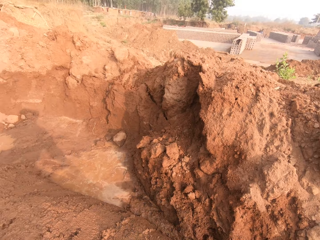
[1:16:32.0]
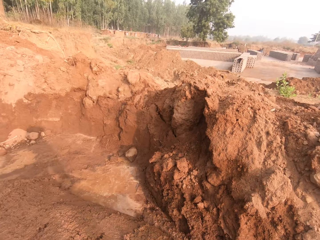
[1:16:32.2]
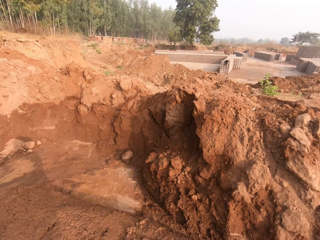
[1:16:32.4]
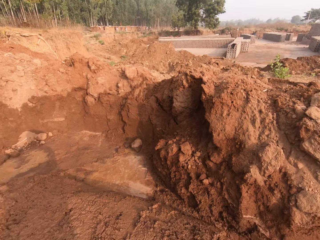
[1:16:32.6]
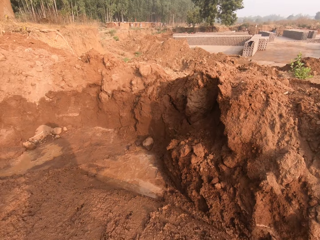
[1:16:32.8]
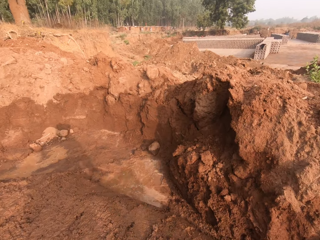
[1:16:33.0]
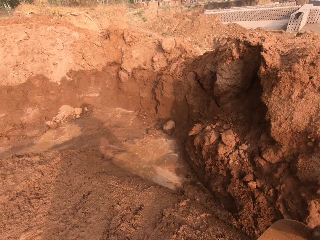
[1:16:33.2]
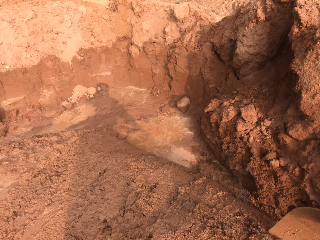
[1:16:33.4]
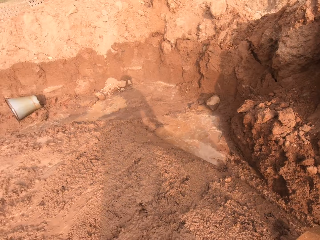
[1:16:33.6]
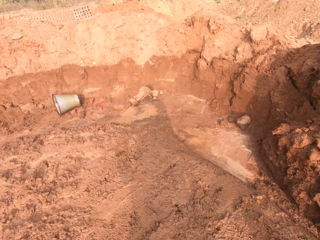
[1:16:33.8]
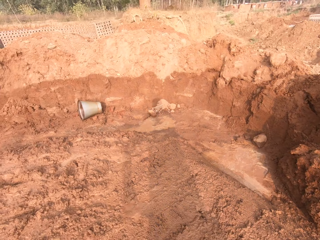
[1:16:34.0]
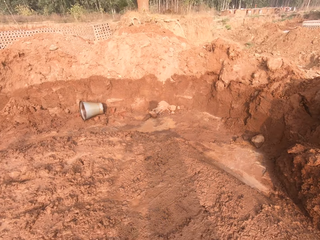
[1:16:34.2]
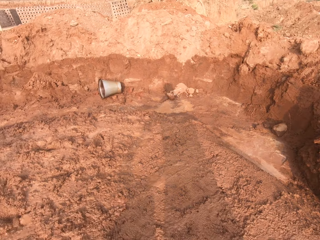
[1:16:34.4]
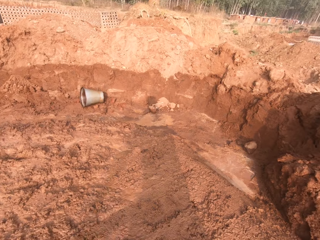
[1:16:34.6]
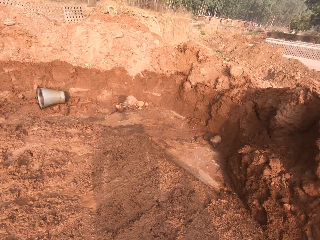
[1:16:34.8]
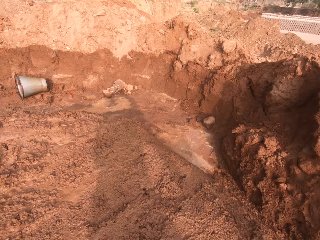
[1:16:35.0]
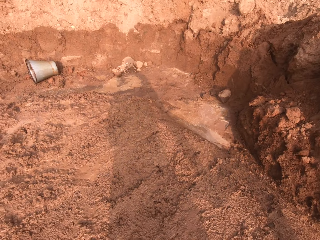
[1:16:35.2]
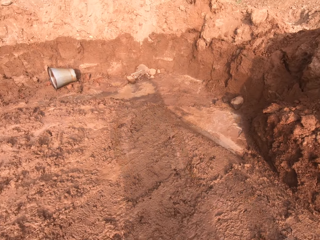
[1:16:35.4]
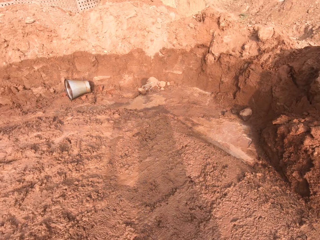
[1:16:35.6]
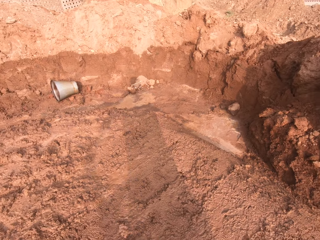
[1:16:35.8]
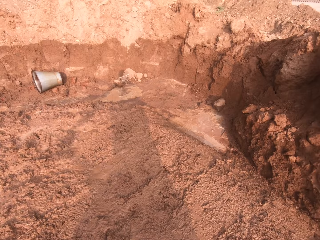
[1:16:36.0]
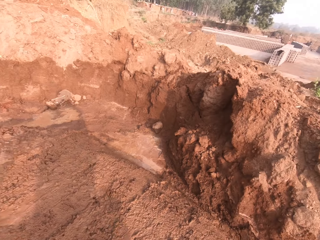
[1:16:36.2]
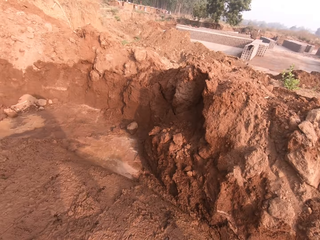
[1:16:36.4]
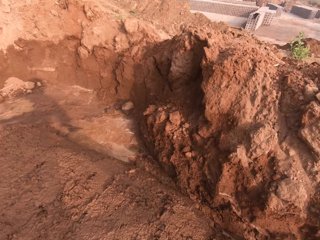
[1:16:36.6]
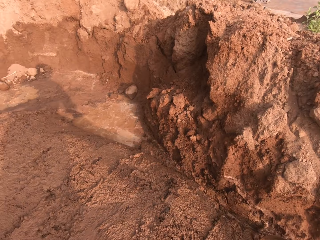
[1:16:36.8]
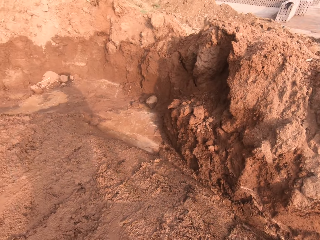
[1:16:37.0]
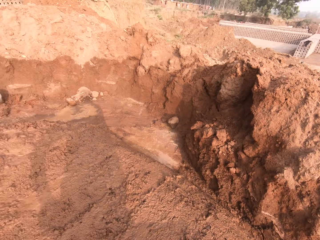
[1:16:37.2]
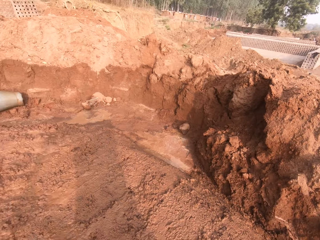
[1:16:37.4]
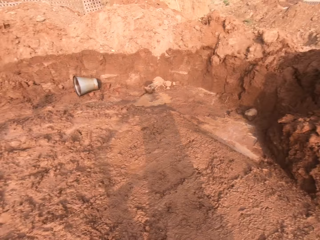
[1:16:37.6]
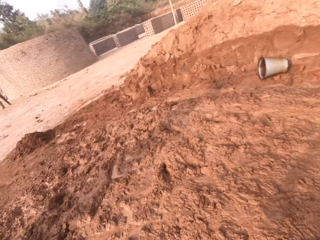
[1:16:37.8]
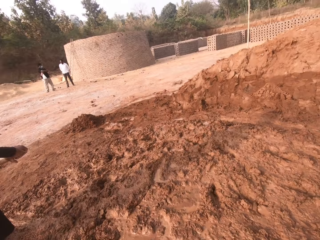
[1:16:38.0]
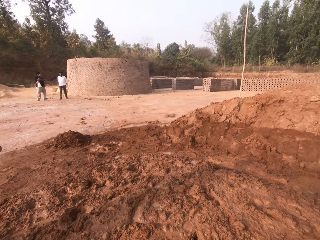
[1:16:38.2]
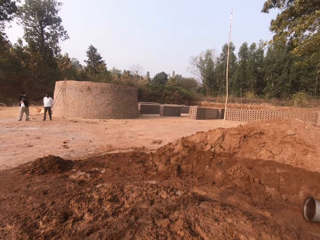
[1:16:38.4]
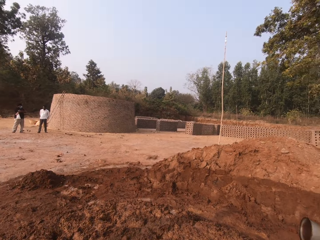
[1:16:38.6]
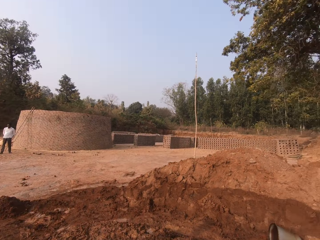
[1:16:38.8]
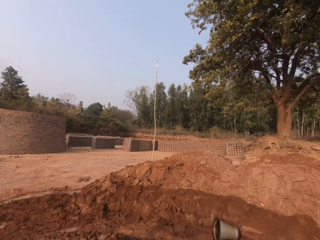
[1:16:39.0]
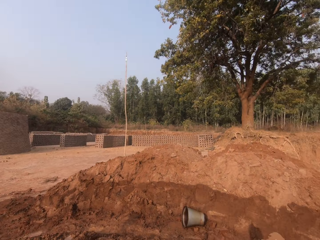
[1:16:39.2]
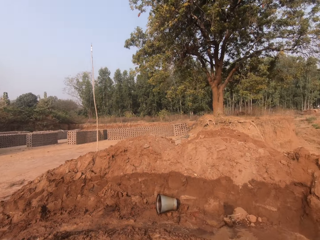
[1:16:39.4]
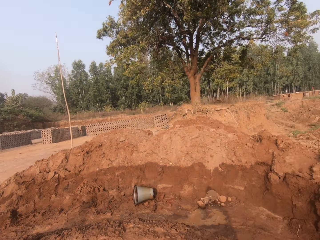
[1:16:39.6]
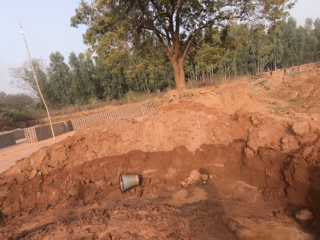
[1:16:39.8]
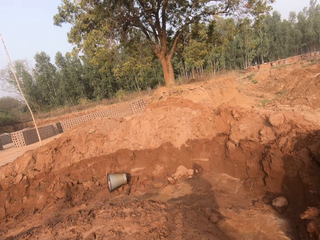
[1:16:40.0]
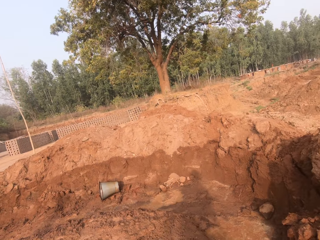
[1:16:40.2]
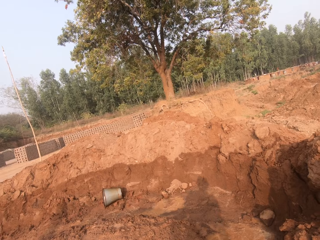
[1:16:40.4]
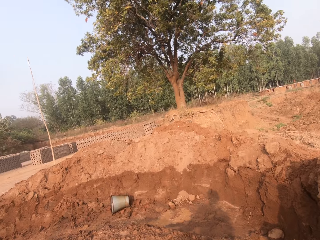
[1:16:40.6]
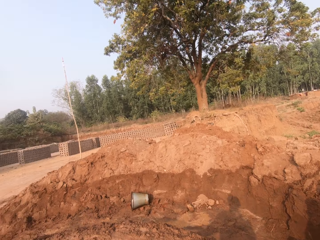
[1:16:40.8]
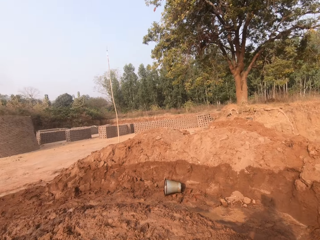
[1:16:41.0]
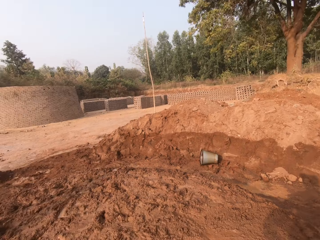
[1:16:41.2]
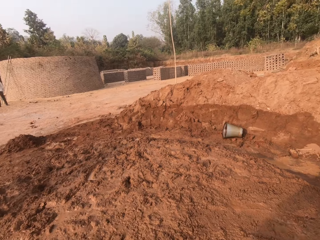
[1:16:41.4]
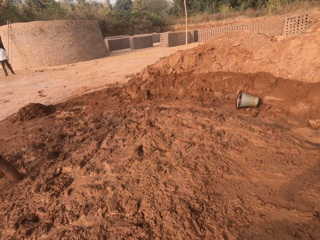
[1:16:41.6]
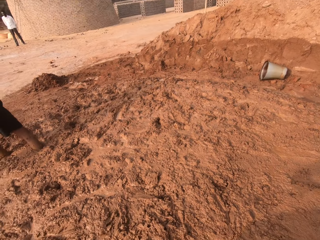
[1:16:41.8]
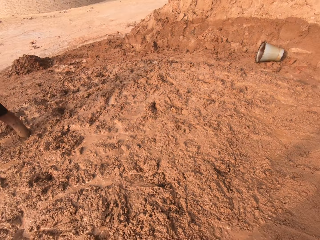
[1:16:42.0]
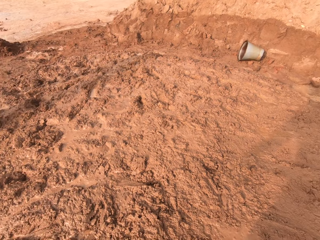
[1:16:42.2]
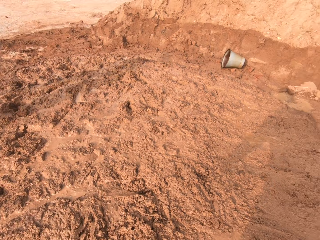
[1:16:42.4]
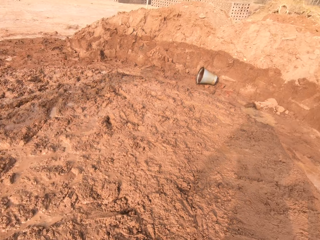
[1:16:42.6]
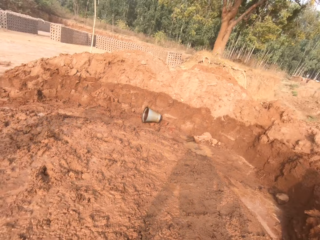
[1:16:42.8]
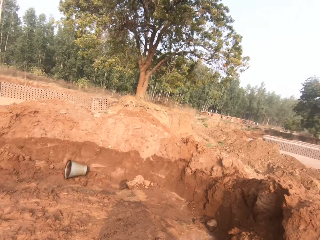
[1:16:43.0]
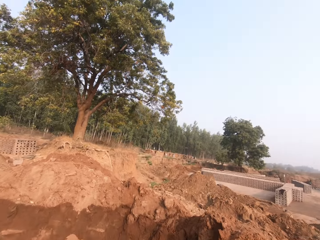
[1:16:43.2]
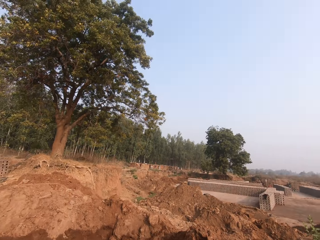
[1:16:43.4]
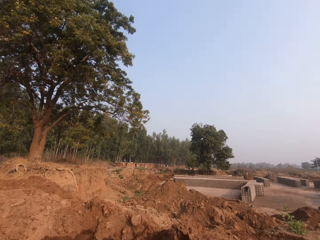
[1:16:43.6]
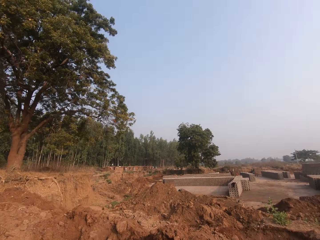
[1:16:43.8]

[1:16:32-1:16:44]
The camera wearer clears soil with a hoe.

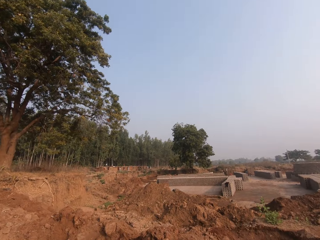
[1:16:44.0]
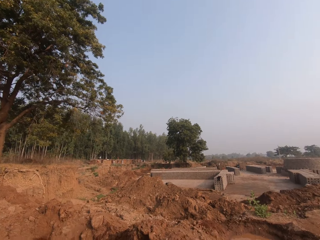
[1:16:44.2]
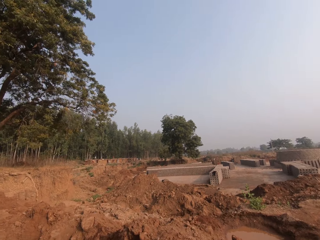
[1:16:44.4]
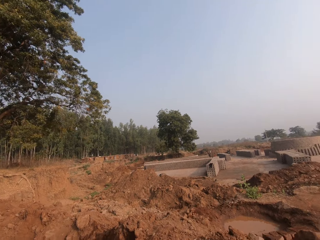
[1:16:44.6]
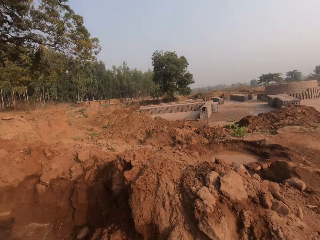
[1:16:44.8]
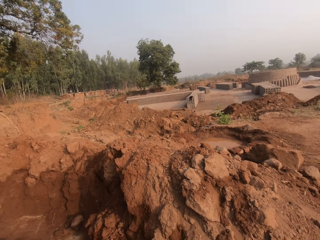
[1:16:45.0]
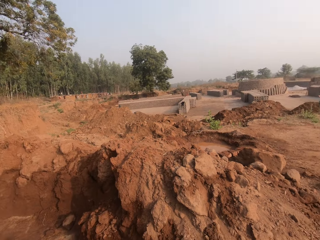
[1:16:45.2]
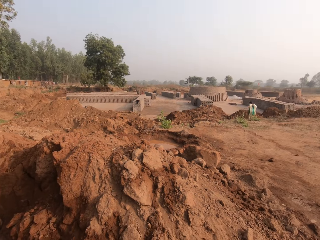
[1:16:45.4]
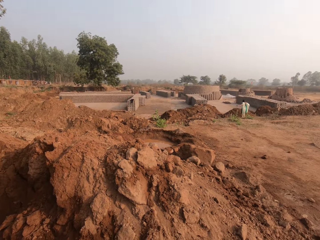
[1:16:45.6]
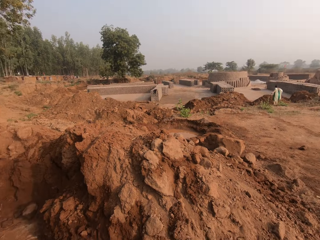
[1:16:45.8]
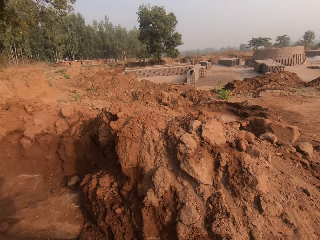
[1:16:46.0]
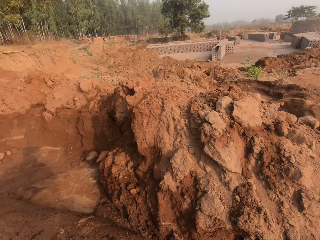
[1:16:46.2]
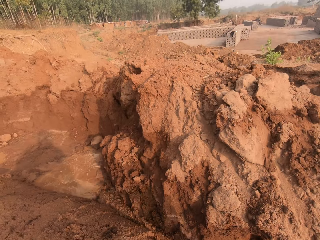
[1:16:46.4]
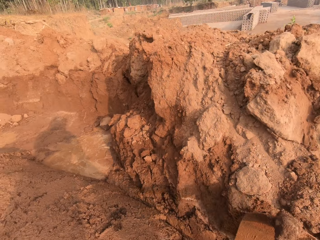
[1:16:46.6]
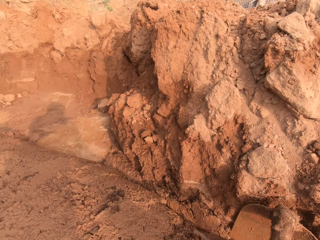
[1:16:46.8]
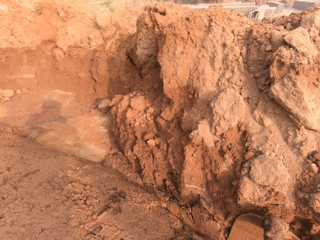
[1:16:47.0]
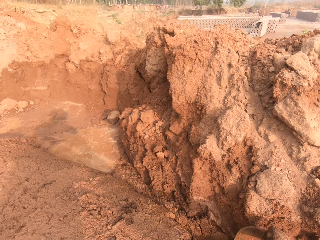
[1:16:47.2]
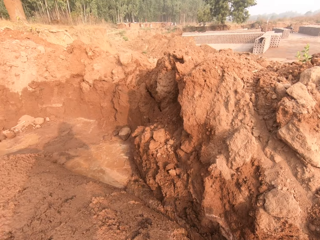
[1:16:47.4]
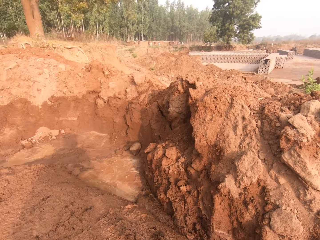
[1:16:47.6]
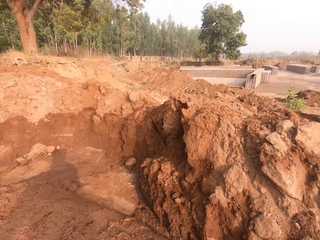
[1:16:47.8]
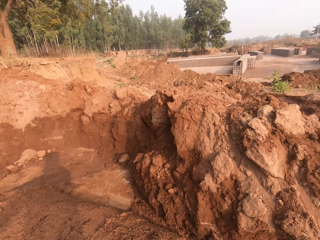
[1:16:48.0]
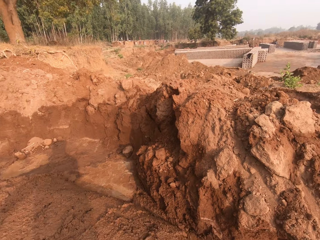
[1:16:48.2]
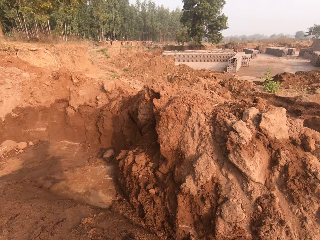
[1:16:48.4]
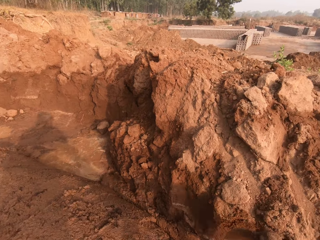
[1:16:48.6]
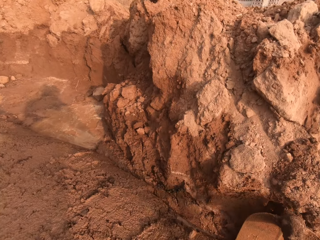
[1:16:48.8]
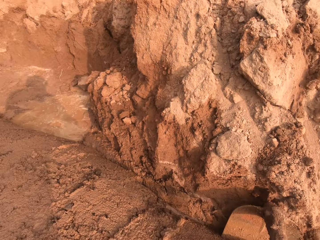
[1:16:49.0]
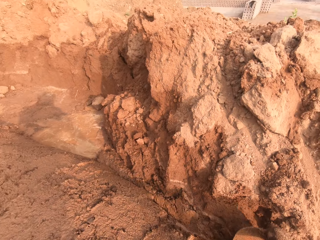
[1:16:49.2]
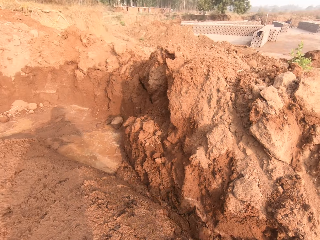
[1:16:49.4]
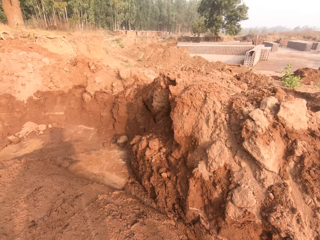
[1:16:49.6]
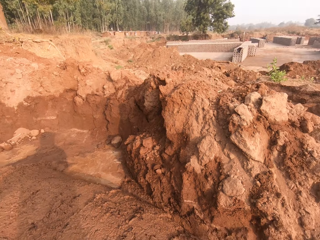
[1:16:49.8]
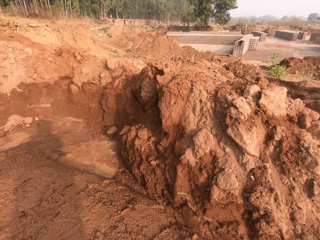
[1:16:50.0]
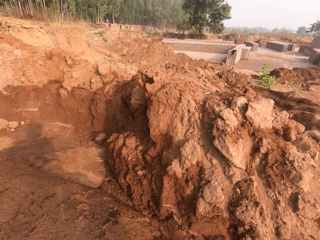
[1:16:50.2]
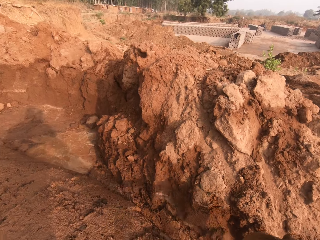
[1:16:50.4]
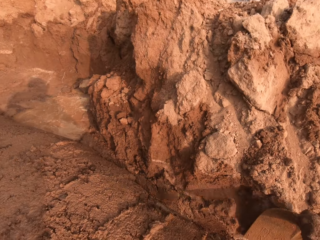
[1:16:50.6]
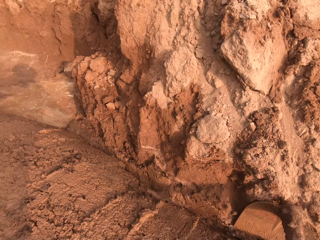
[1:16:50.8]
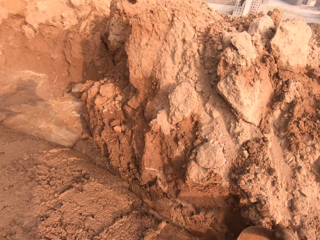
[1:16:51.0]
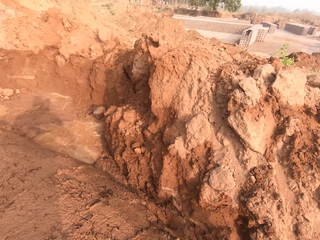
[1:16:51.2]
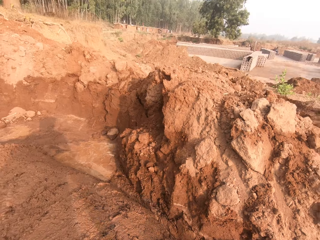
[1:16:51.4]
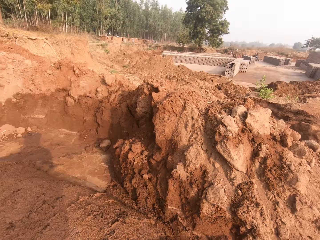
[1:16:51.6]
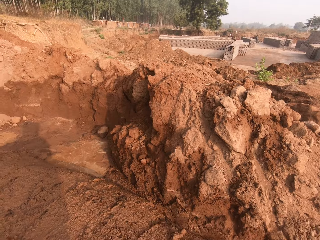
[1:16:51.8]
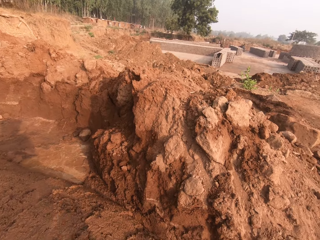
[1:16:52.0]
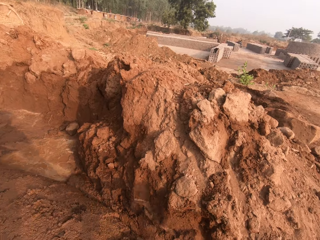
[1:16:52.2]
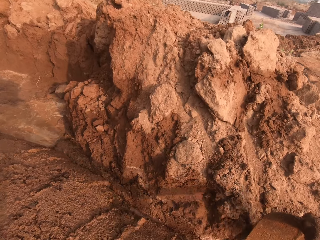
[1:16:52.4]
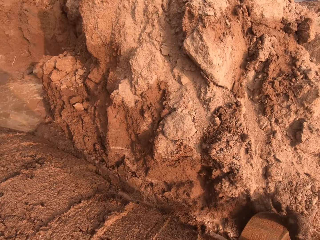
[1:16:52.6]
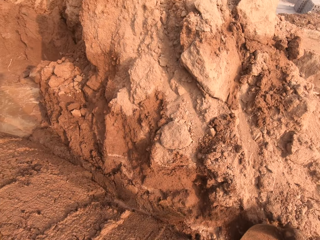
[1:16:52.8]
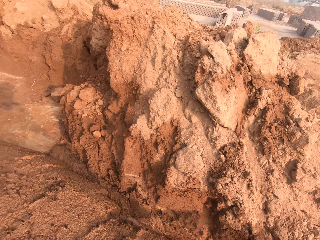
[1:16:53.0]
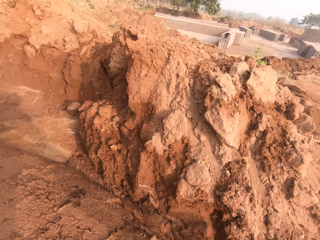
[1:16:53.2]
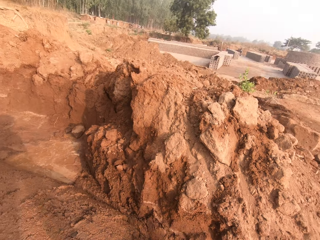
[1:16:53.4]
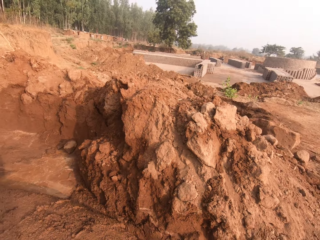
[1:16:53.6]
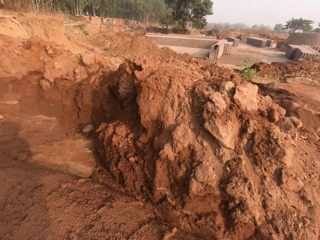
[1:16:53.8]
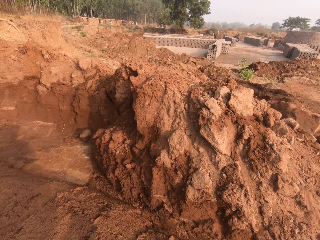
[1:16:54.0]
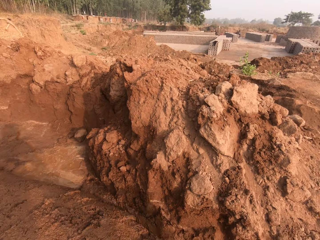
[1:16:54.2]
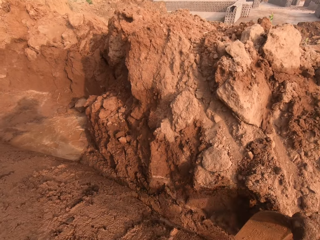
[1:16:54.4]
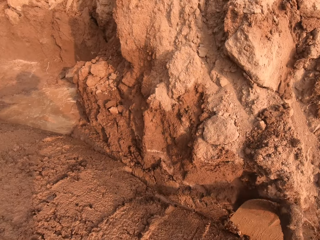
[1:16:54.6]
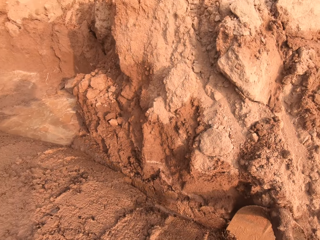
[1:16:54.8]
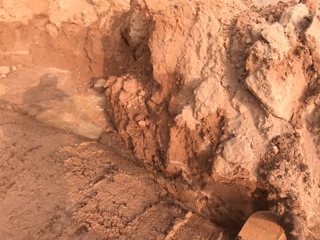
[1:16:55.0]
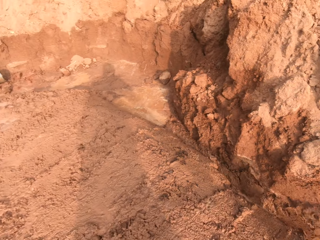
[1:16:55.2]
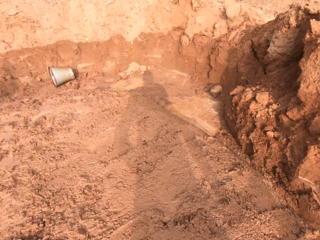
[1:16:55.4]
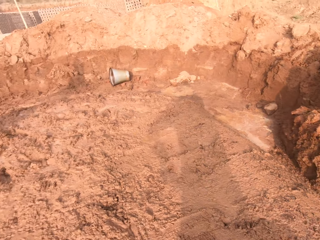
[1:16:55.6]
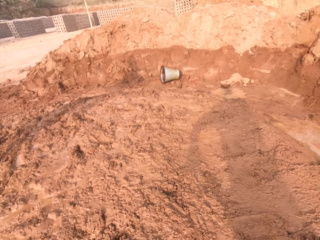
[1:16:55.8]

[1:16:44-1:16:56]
The camera wearer moves the soil with the hoe. They pack some sand with the hoe in both hands.
